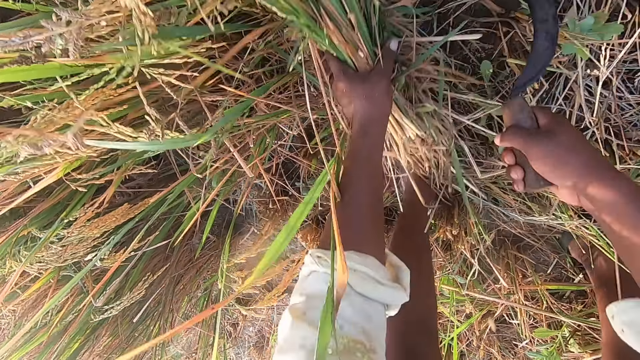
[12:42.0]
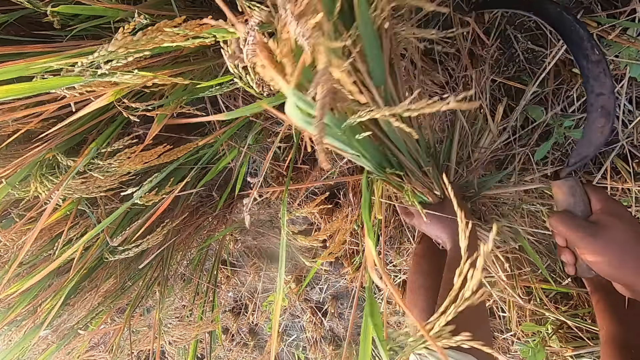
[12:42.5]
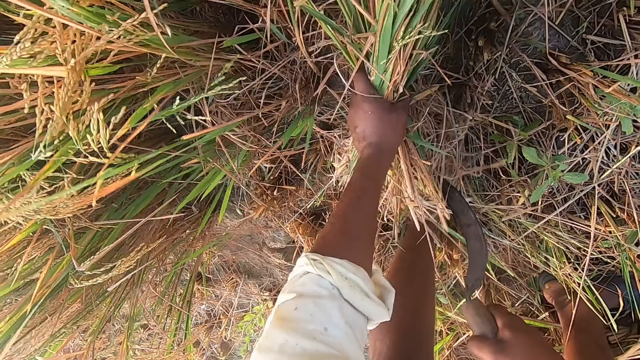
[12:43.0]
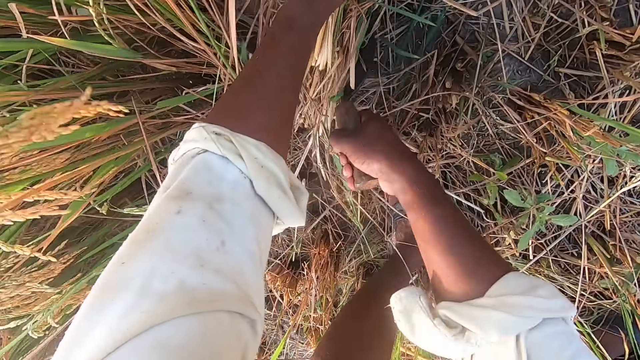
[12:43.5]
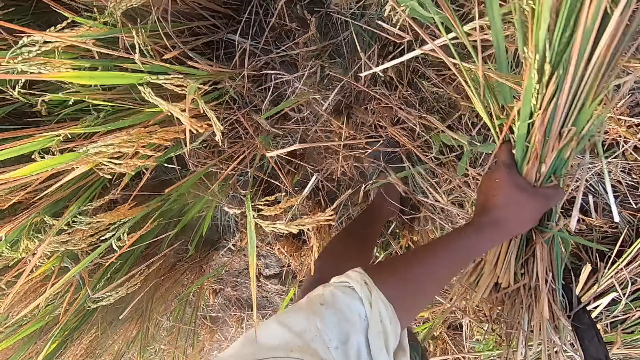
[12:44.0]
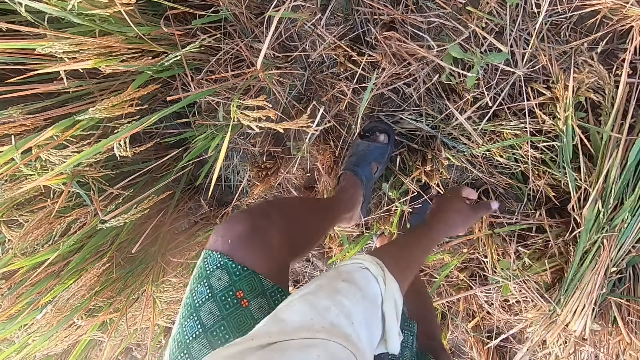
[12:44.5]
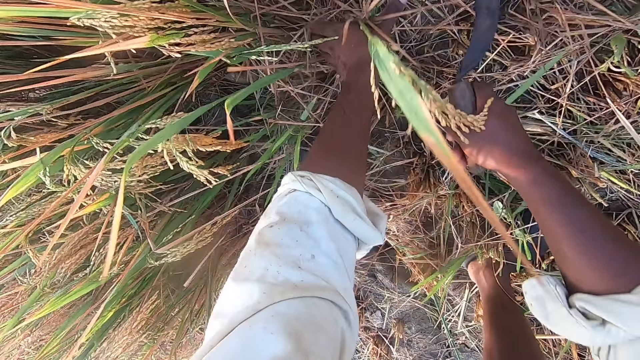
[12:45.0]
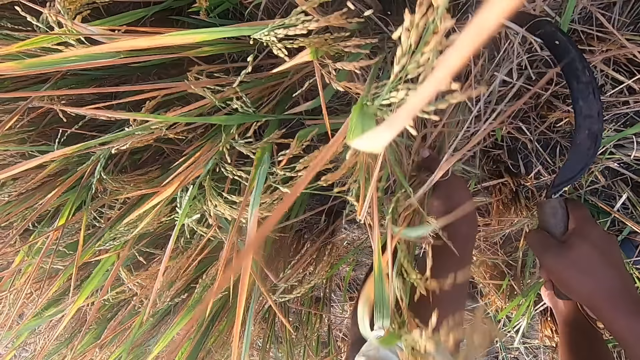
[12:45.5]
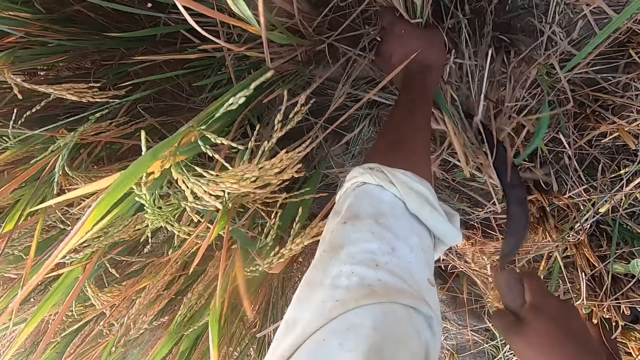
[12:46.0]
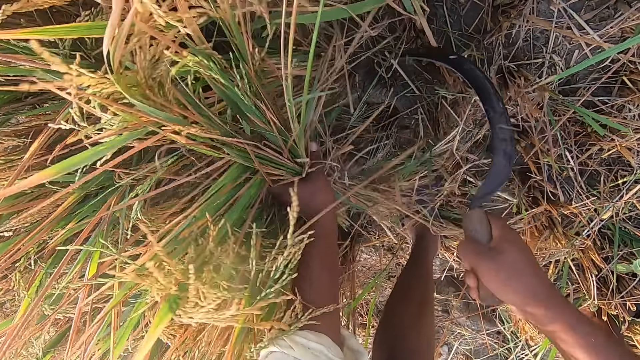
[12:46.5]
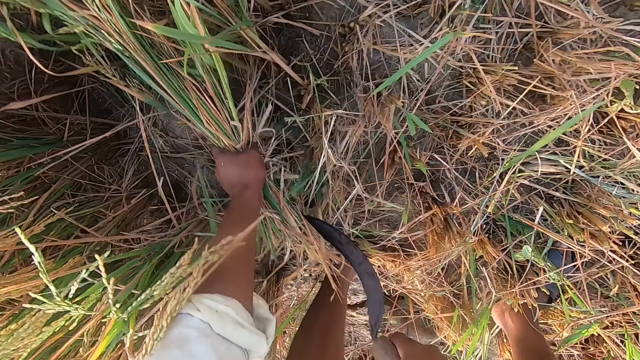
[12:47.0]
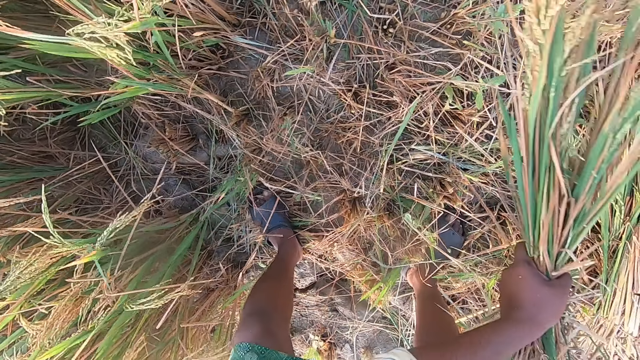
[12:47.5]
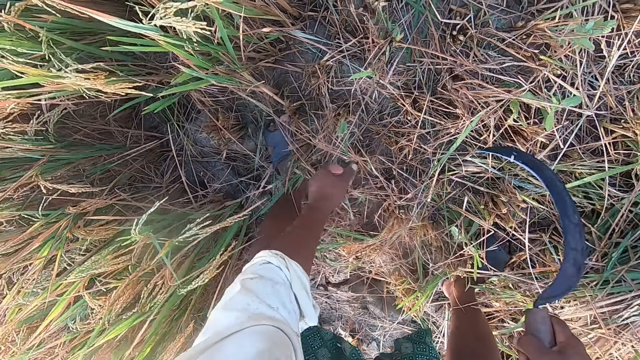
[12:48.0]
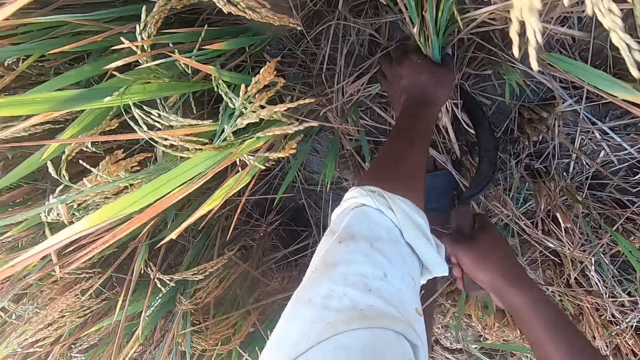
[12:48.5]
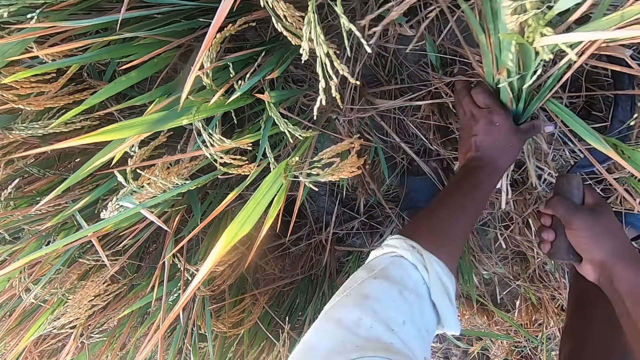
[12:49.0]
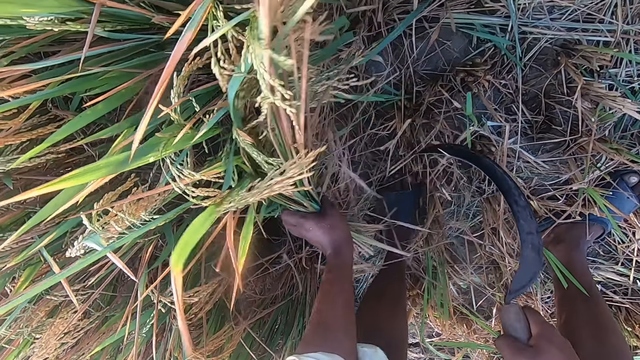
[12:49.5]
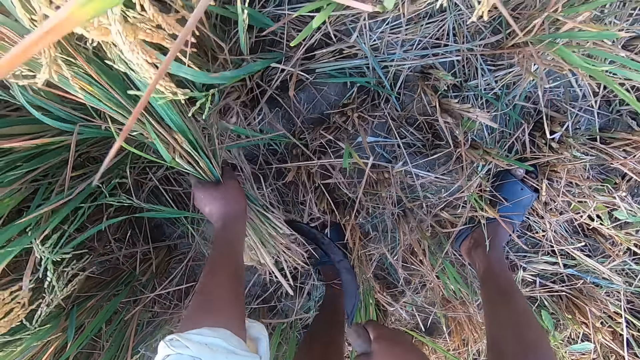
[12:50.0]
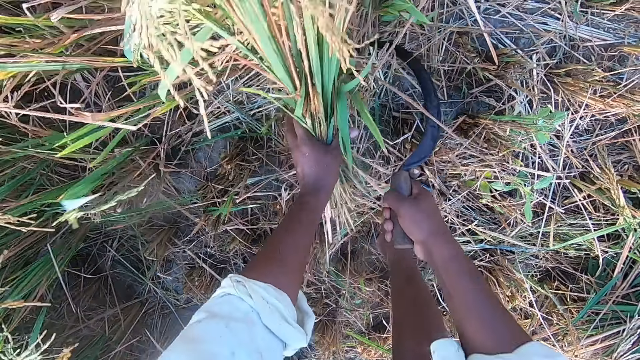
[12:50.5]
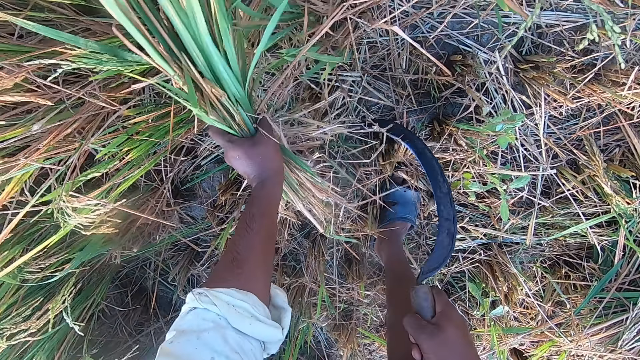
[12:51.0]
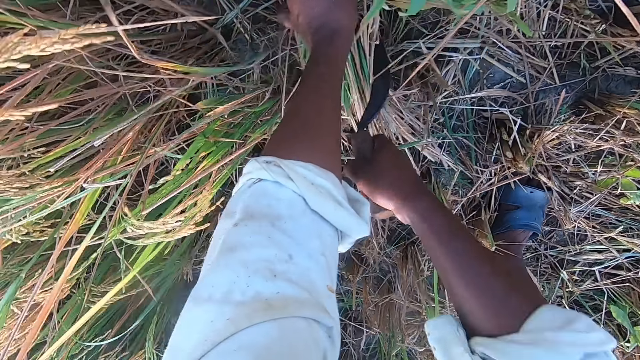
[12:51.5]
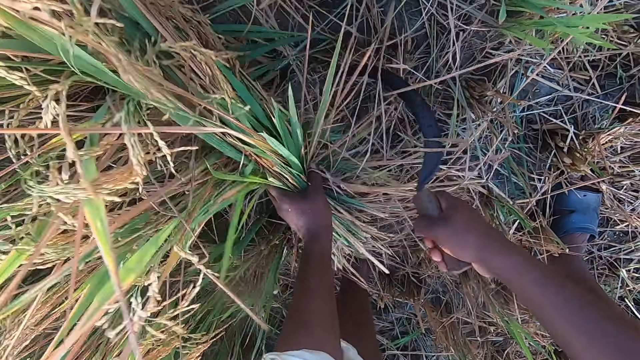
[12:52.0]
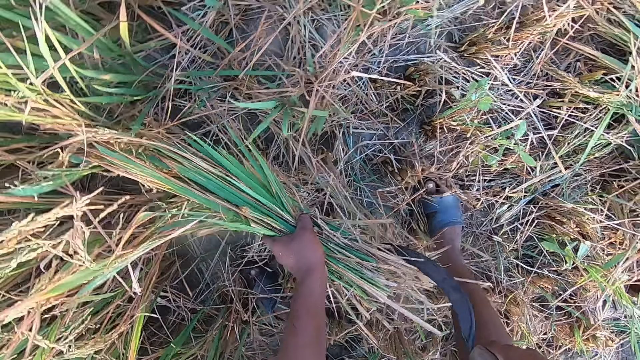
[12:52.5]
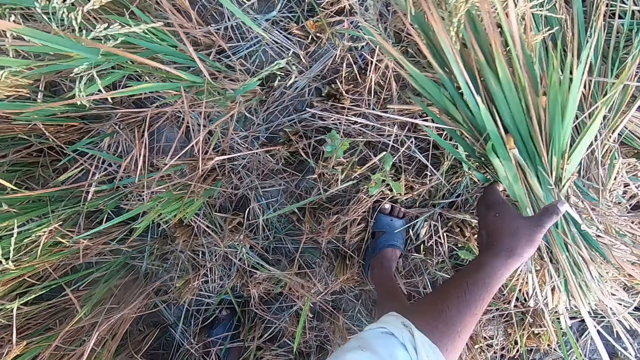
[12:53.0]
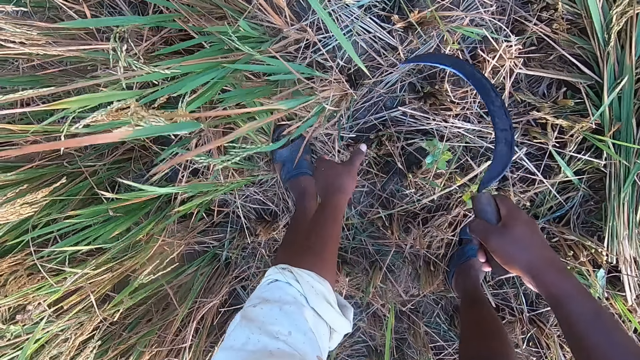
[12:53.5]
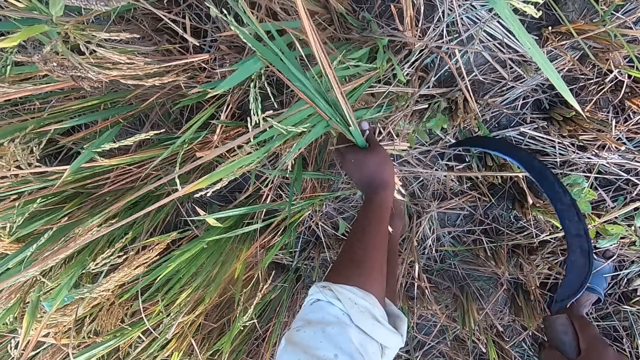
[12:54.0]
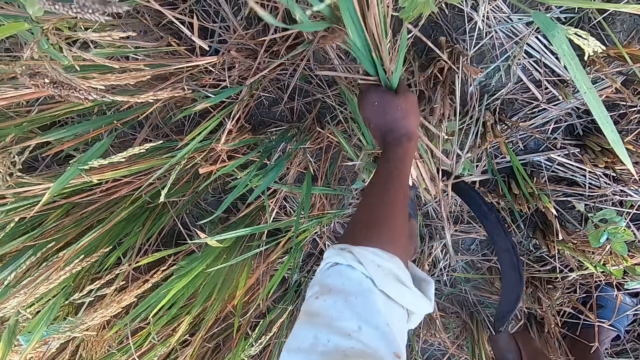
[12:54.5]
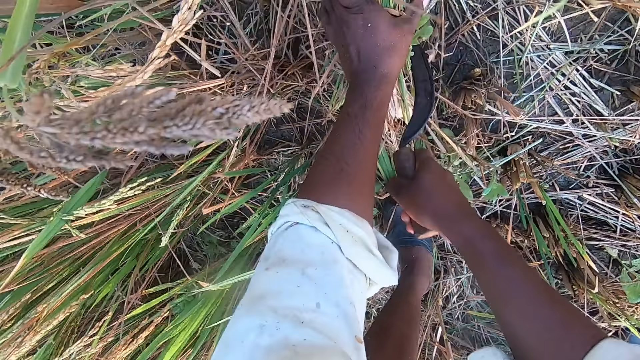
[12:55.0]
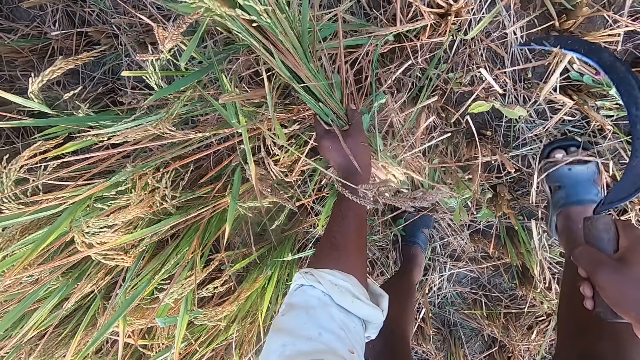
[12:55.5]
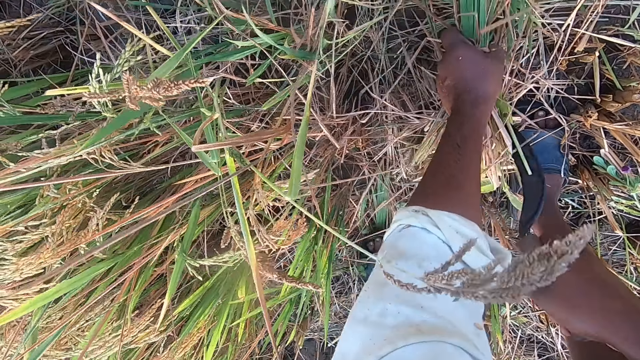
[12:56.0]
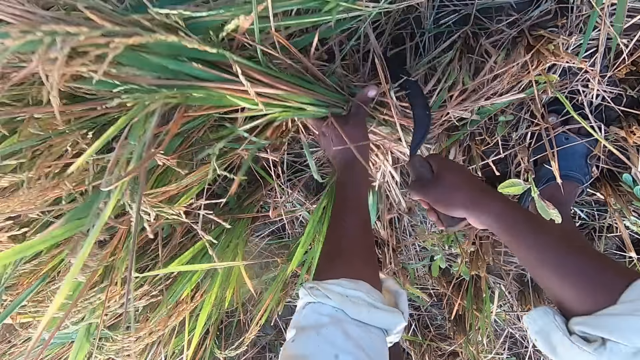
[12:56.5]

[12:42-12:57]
The camera wearer drops the stack of straw on the ground. They cut straw from the ground with the sickle. They drop the stack of straw on the ground. They cut straw from the ground with the sickle. They drop the stack of straw on the ground. They cut straw from the ground with the sickle.

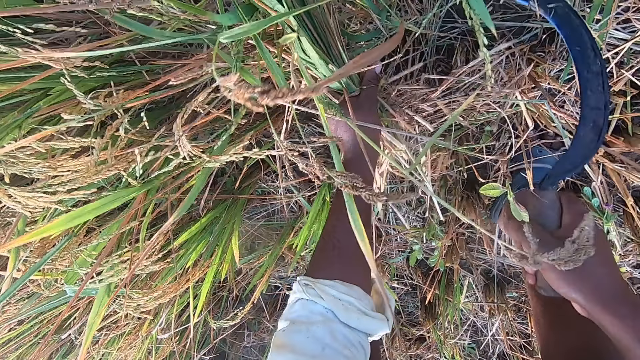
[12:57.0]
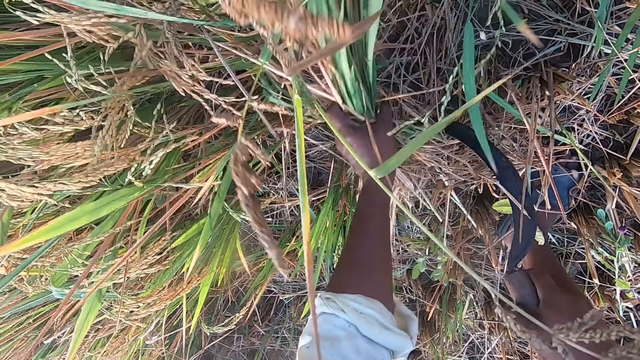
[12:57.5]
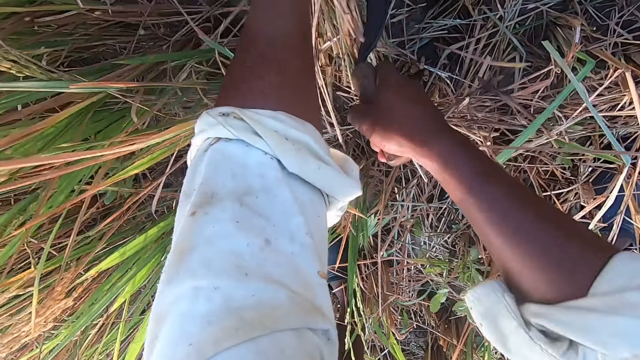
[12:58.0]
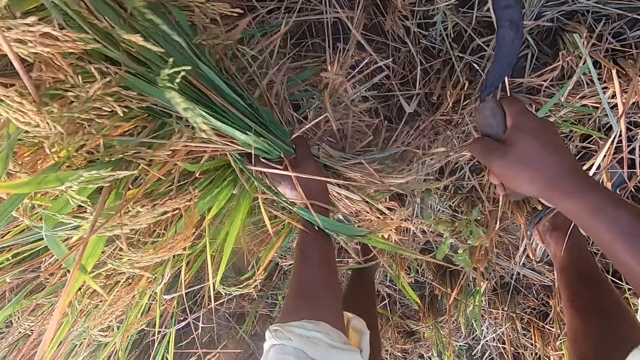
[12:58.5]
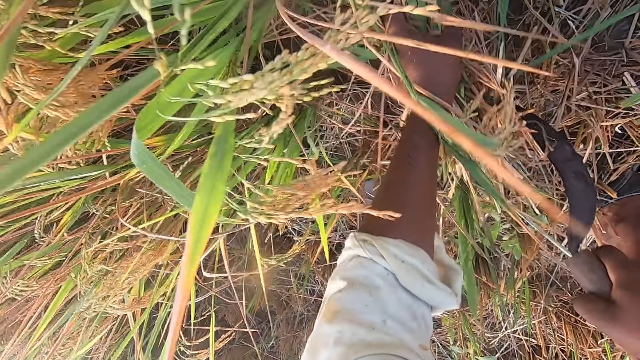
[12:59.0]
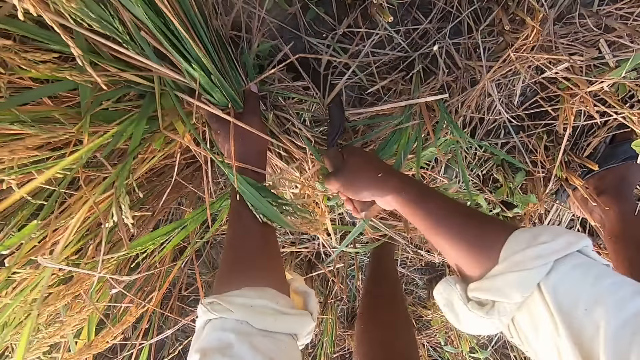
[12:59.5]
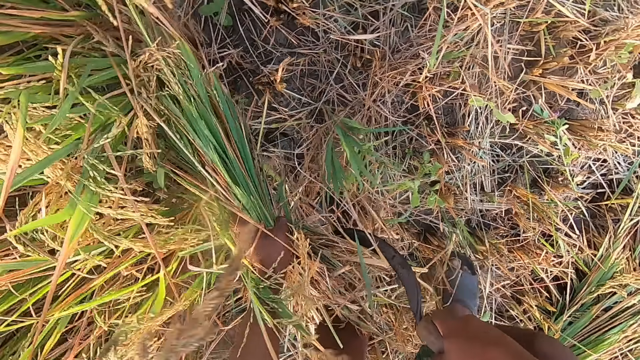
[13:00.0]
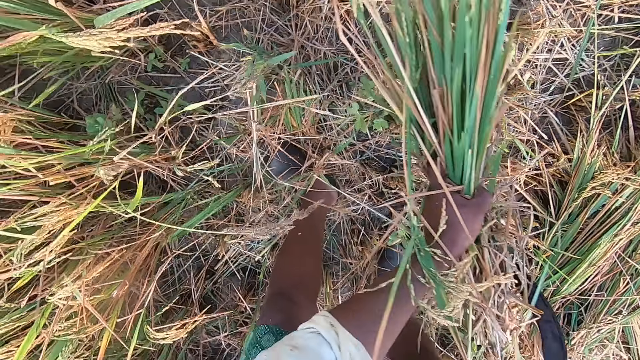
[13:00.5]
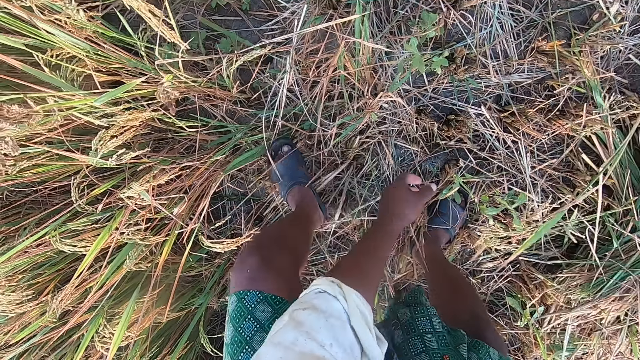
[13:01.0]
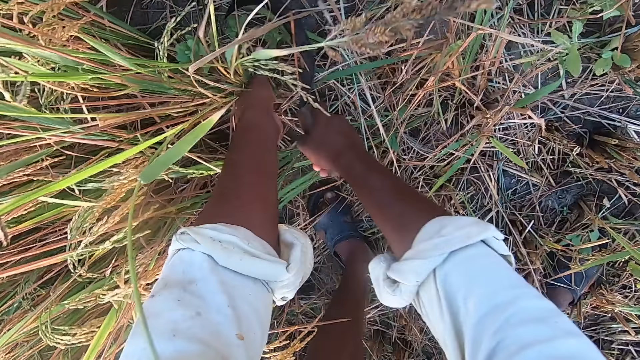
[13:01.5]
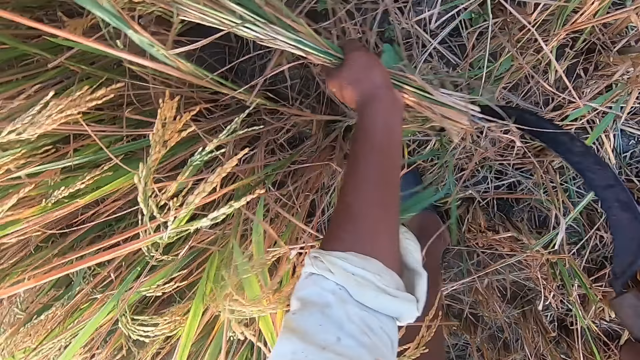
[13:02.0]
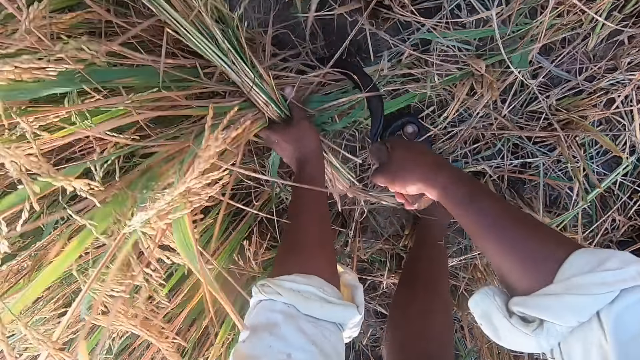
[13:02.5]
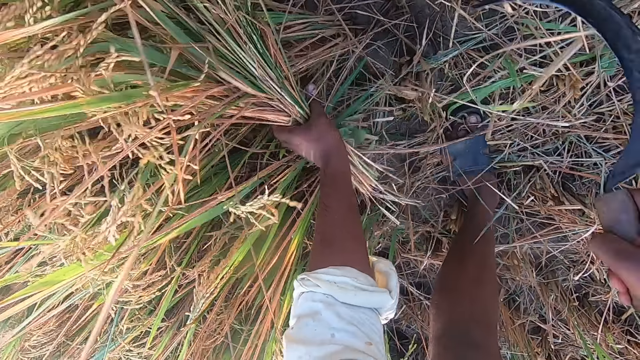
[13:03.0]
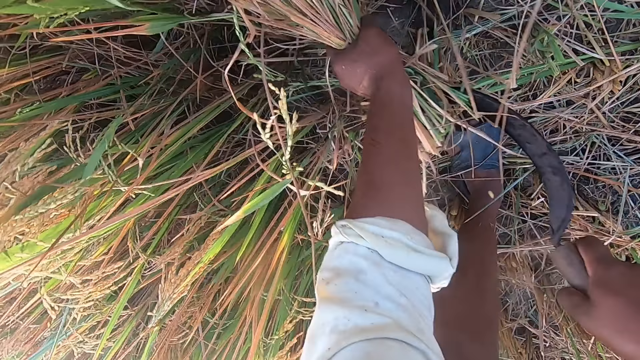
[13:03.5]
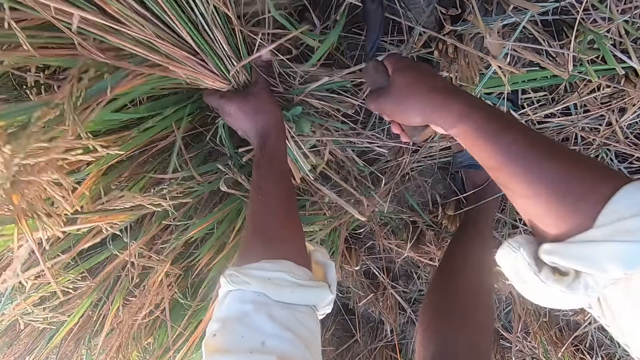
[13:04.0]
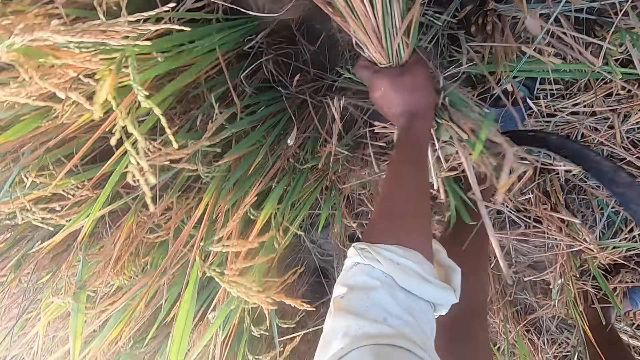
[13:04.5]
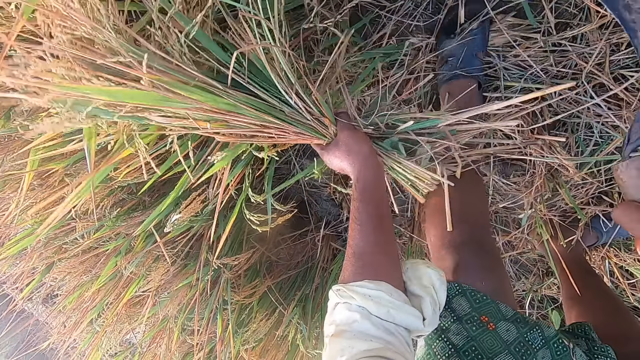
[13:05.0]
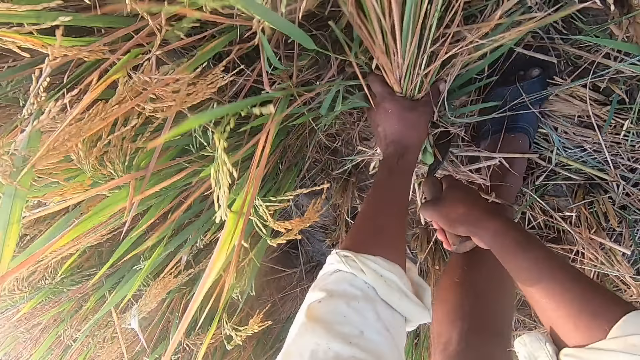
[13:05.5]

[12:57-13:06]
The camera wearer drops the stack of straw on the ground. They cut straw from the ground with the sickle.
